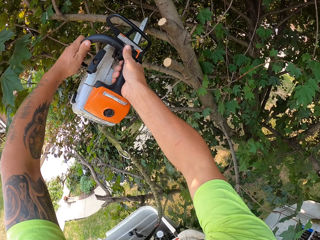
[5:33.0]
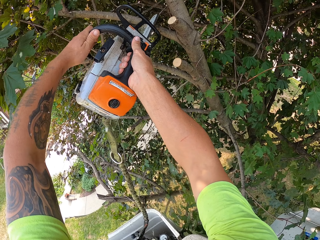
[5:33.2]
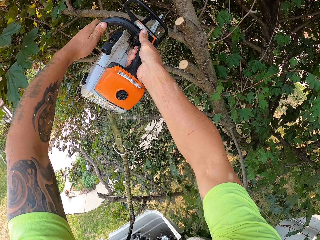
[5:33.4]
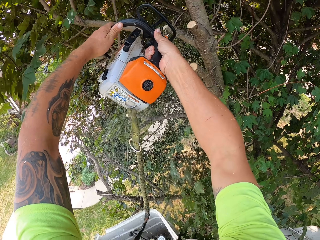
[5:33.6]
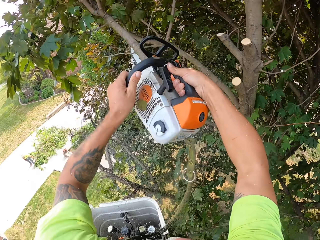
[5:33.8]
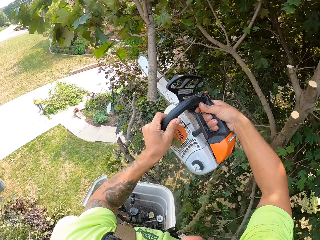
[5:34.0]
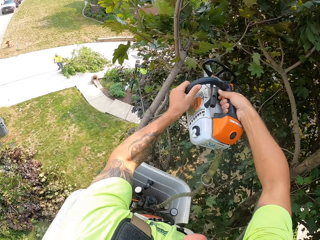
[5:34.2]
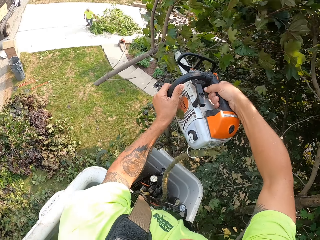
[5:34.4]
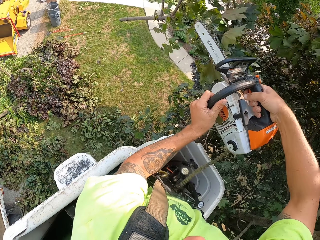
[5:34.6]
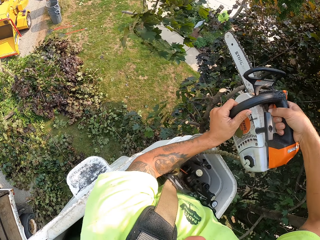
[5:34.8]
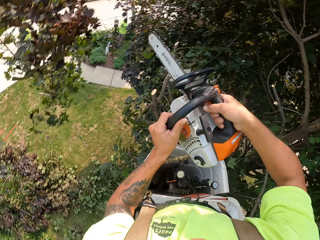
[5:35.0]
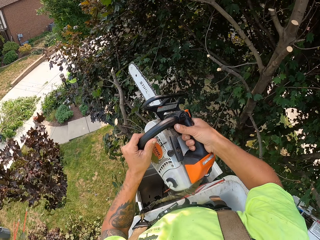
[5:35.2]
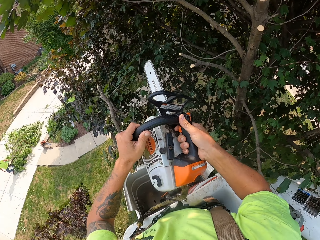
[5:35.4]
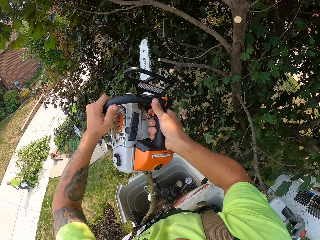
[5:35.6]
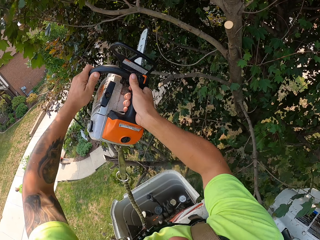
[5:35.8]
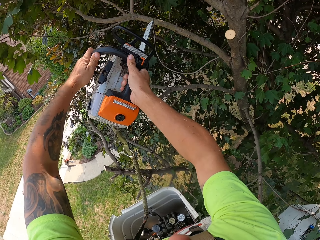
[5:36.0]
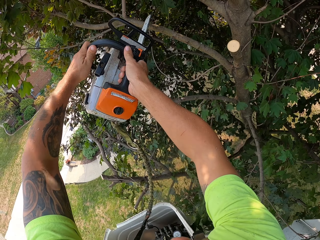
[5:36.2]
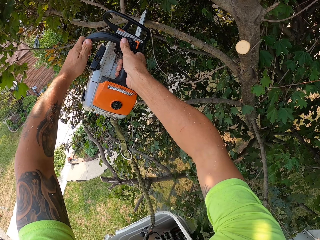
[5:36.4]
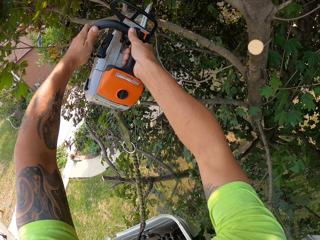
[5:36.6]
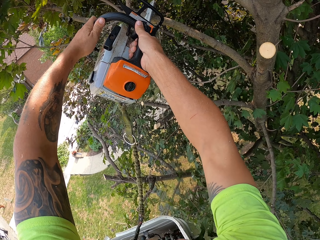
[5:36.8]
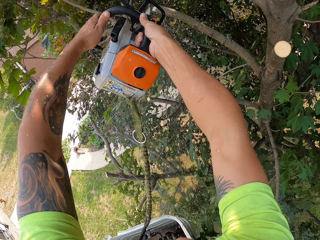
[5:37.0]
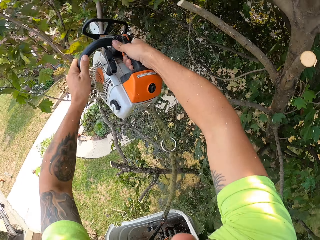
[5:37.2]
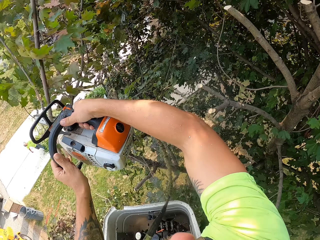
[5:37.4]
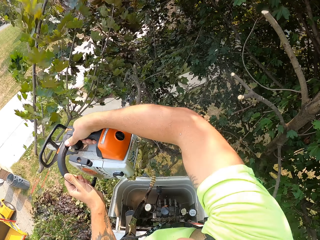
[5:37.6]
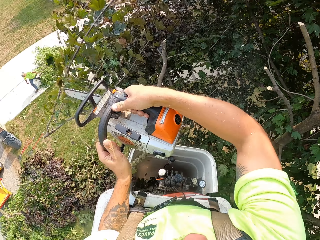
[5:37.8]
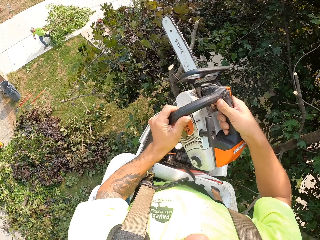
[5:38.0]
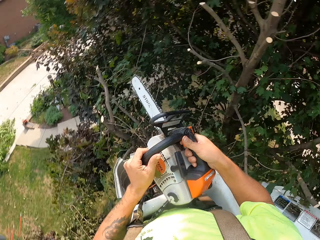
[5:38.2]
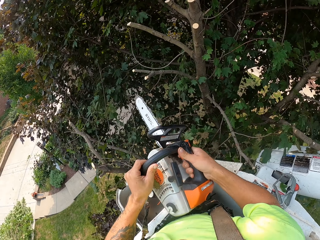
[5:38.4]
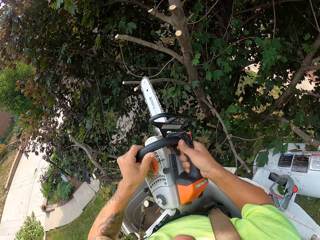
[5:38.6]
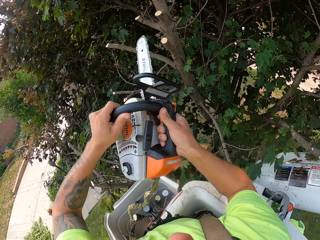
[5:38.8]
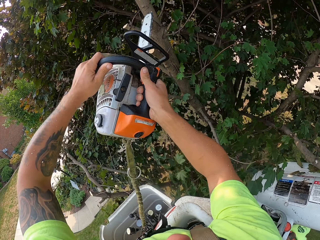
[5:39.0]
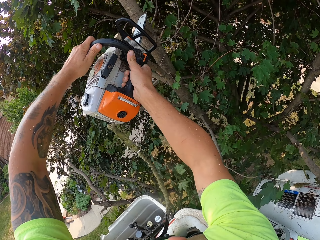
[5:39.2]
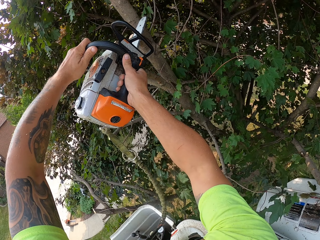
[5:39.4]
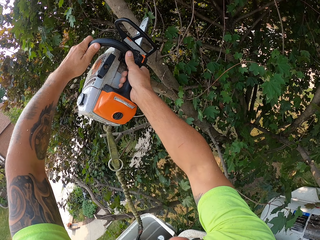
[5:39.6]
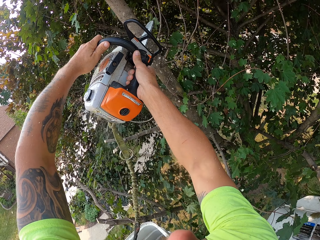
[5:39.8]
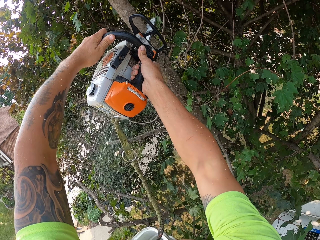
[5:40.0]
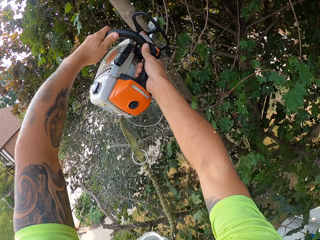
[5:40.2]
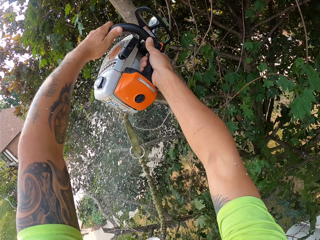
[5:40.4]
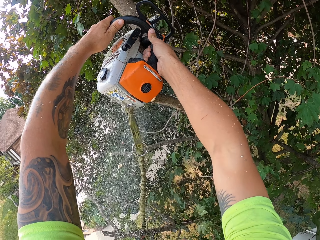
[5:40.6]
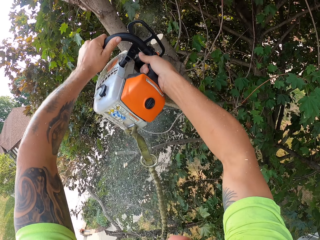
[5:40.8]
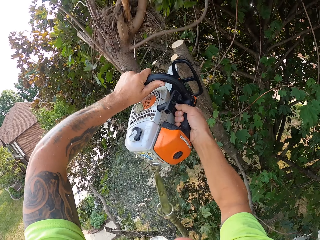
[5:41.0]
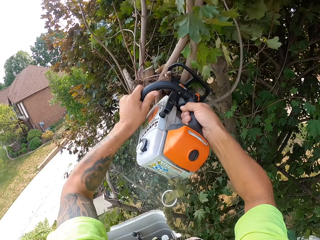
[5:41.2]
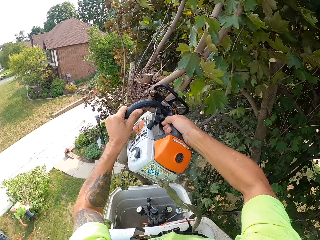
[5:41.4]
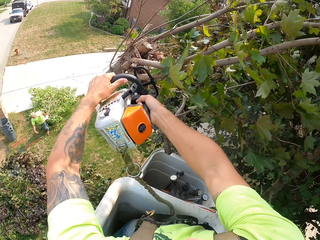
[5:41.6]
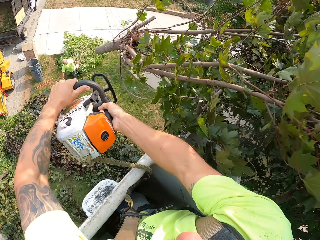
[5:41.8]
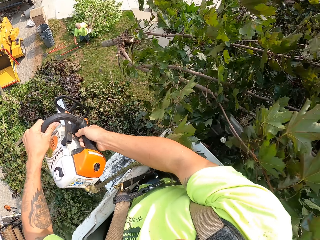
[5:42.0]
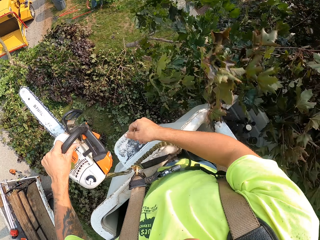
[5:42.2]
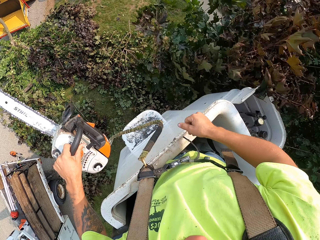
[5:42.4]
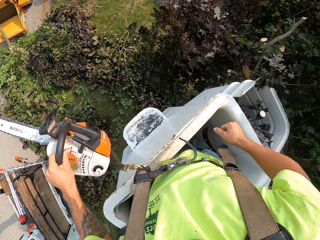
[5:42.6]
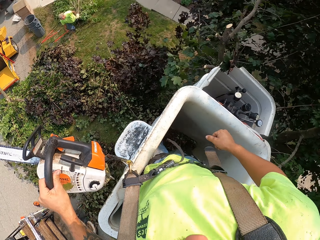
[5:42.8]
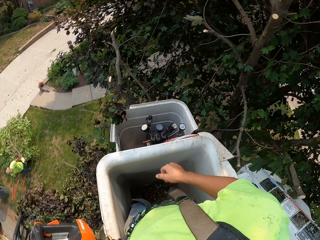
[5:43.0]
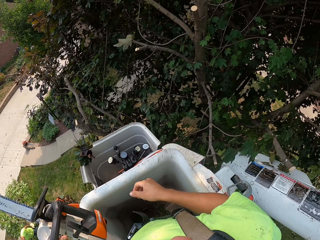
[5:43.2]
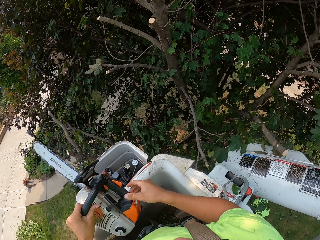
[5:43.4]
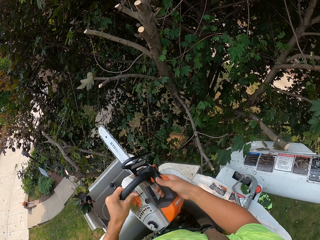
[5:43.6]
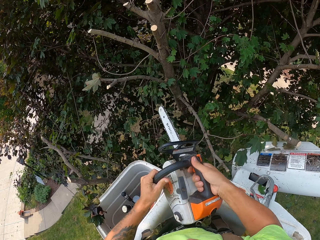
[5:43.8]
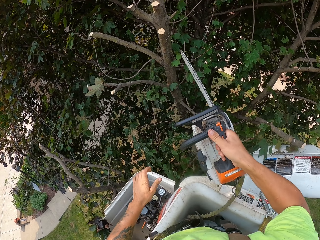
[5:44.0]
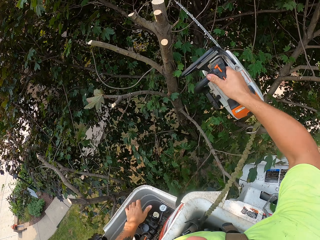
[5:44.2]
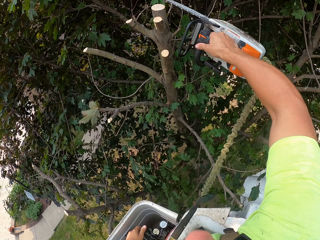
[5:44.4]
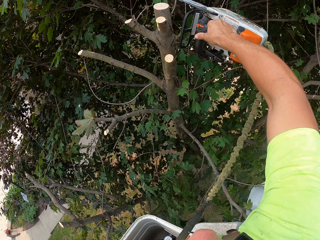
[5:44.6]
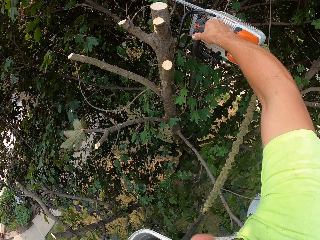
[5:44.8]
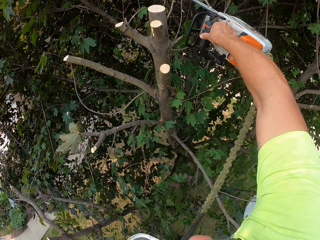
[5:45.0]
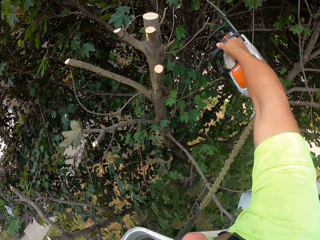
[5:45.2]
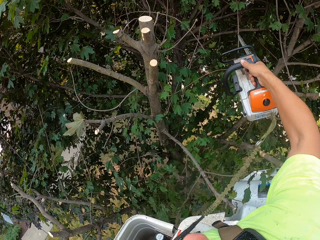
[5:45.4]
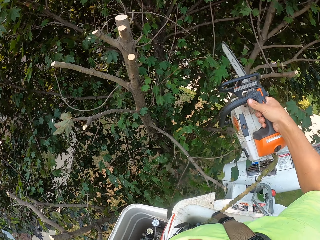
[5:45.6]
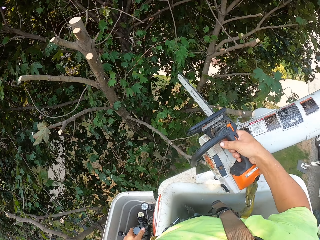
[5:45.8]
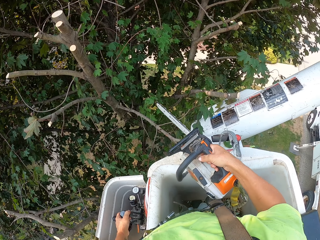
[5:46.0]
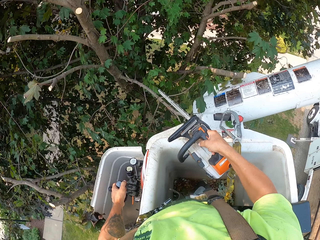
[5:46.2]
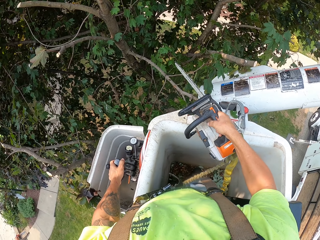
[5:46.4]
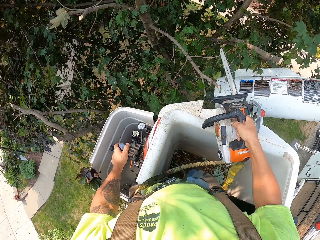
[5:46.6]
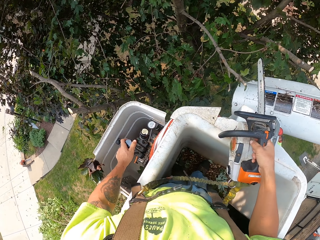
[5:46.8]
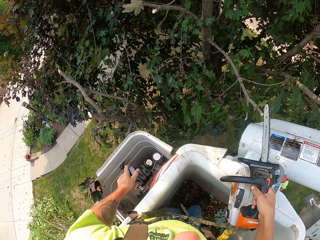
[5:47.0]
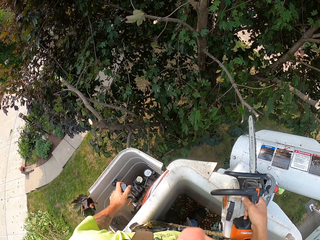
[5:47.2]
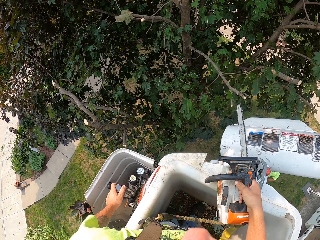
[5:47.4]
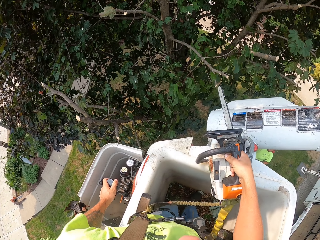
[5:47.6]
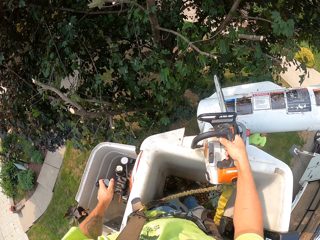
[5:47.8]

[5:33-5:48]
The camera wearer cuts a tree branch on the tree with the chainsaw in both hands. He pushes the branch with the chainsaw. He cuts a tree branch on the tree with the chainsaw in both hands again, and again. He throws the tree branch on the ground with the chainsaw in both hands. He pushes the branch with the chainsaw. He holds the chainsaw with his left hand. He transfers the chainsaw from his left hand to his right hand. He cuts a tree branch on the tree with the chainsaw in his right hand. He moves the cherry picker with the control lever in his left hand.

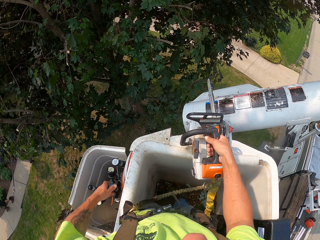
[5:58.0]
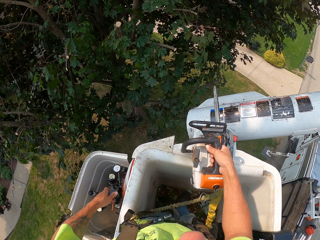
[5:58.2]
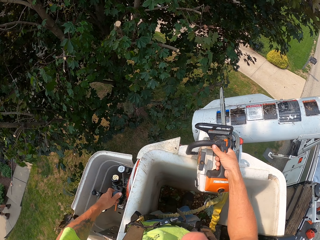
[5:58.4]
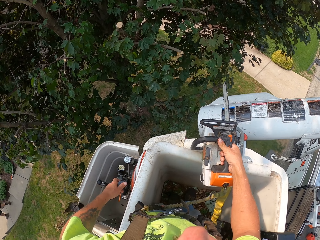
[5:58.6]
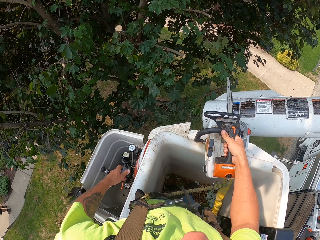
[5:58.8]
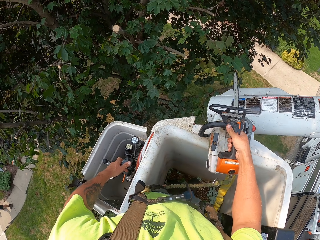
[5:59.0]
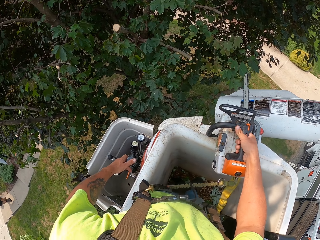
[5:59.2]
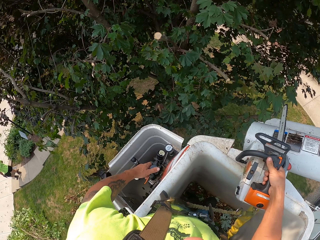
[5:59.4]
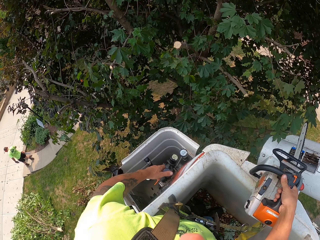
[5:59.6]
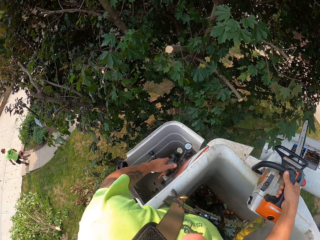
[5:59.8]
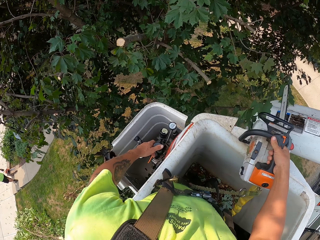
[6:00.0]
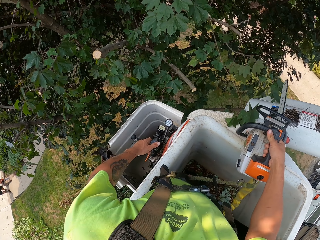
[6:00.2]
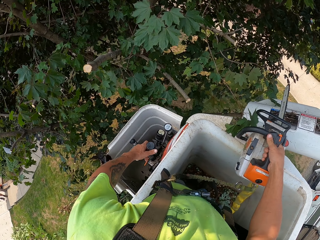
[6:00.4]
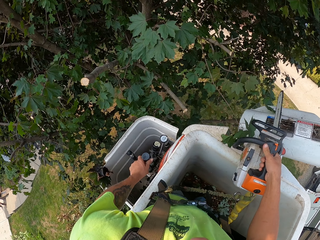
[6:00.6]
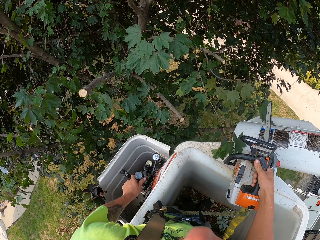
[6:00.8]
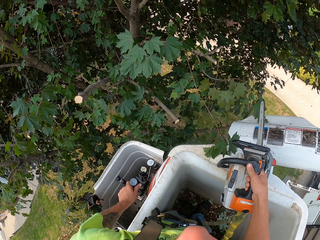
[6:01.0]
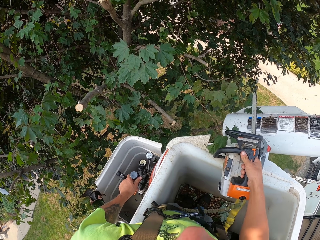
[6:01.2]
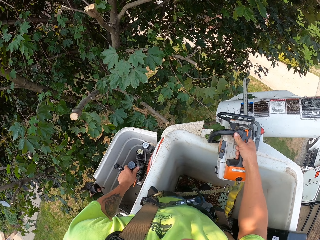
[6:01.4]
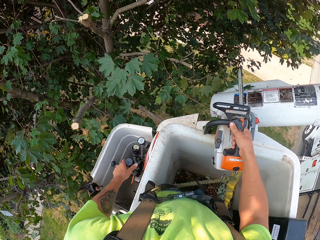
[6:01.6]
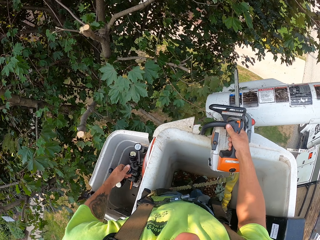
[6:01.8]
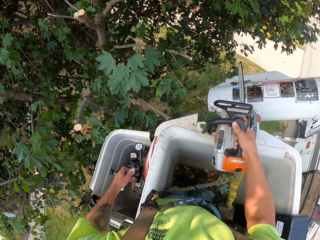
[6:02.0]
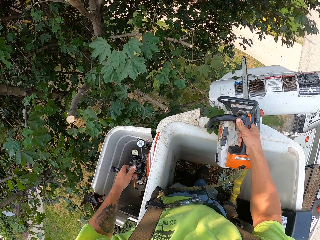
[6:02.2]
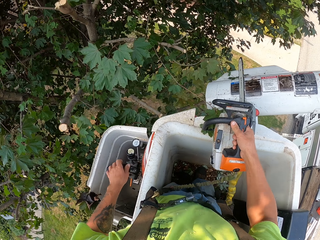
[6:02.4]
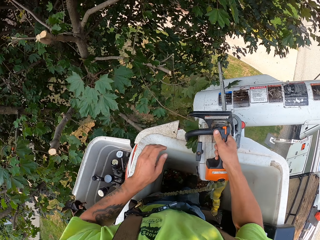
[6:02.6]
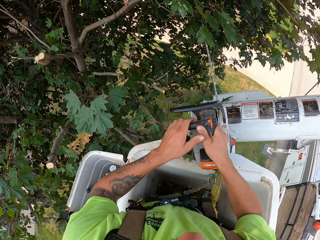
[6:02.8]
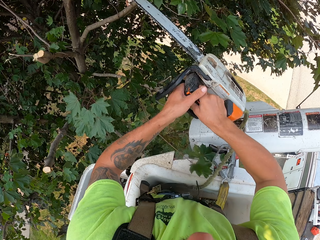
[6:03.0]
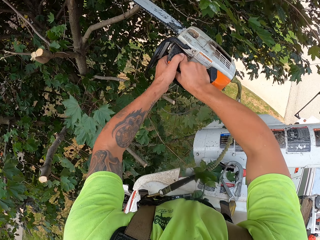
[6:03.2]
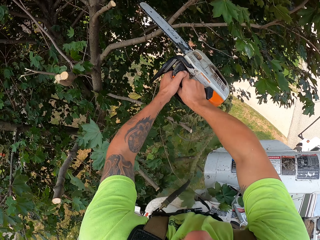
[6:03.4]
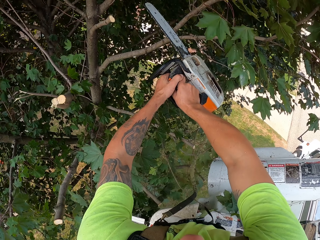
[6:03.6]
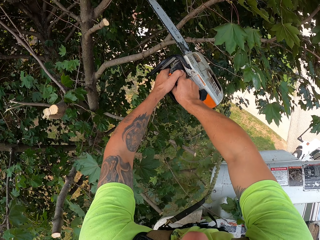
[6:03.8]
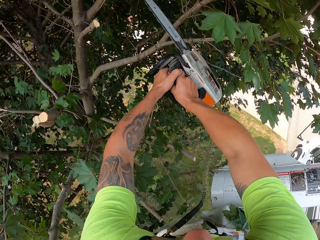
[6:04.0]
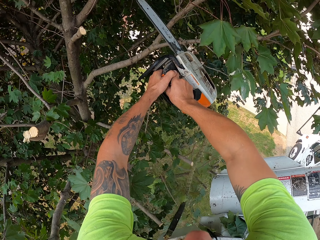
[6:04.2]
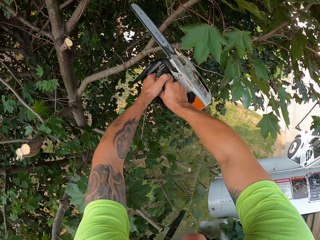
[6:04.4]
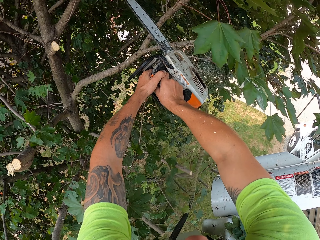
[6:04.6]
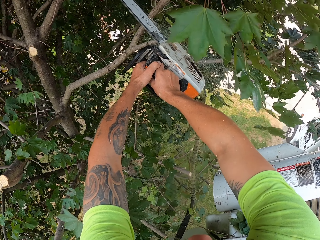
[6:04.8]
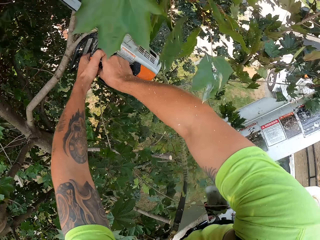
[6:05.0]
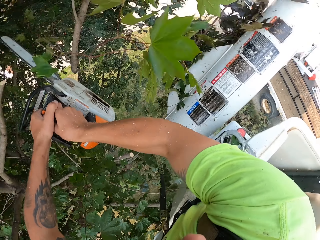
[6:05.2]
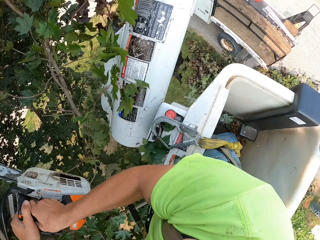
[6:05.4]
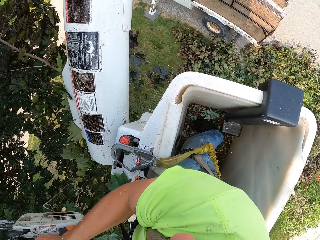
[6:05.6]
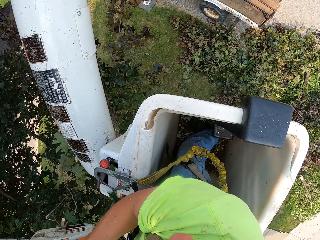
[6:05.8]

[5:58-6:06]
The camera wearer holds the chainsaw with both hands. He cuts a tree branch on the tree with the chainsaw in both hands.
